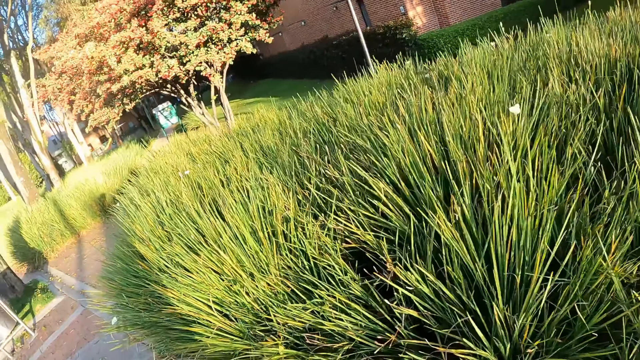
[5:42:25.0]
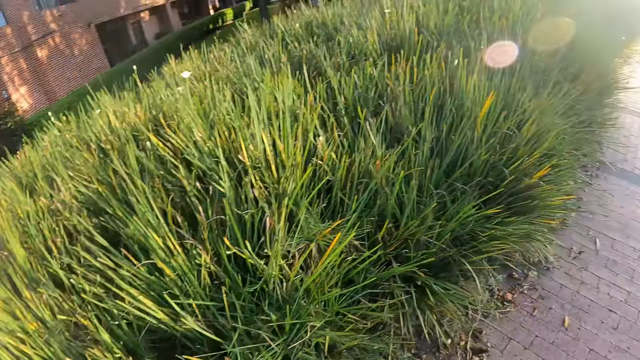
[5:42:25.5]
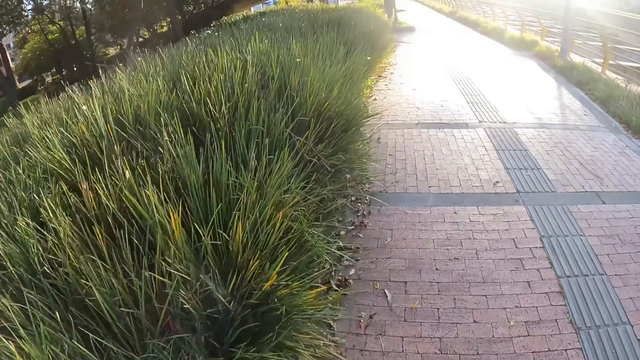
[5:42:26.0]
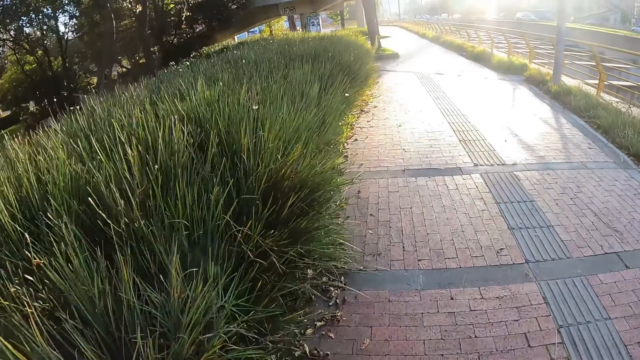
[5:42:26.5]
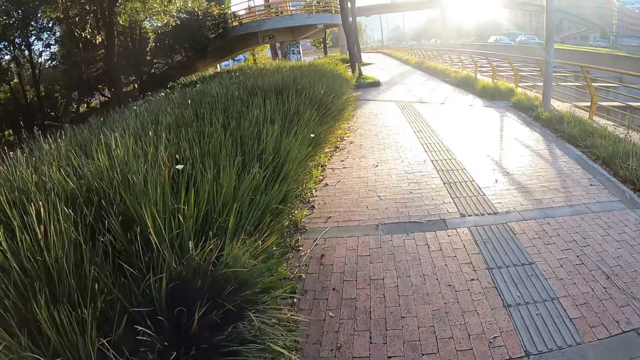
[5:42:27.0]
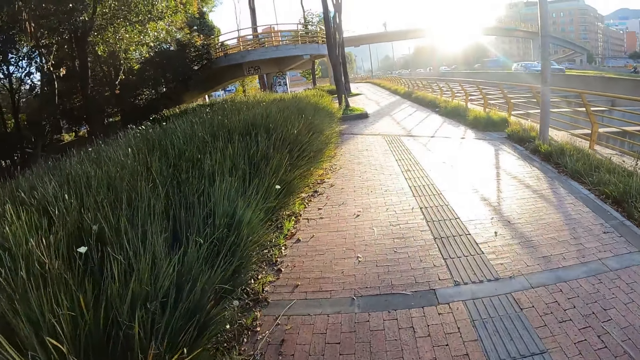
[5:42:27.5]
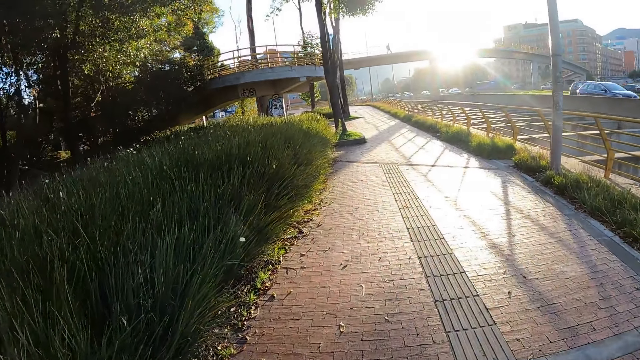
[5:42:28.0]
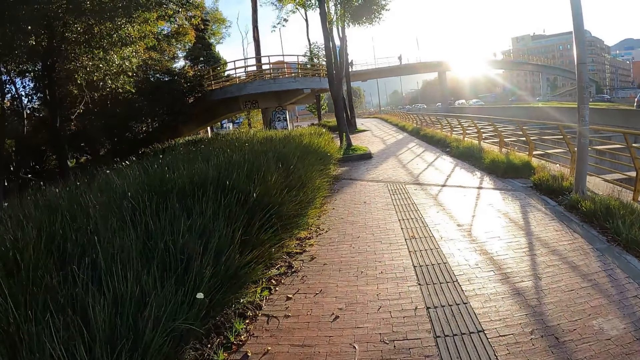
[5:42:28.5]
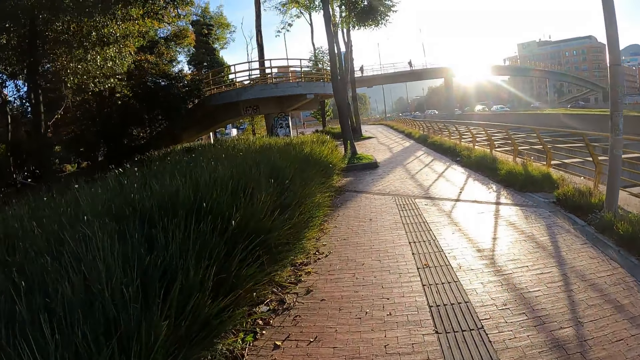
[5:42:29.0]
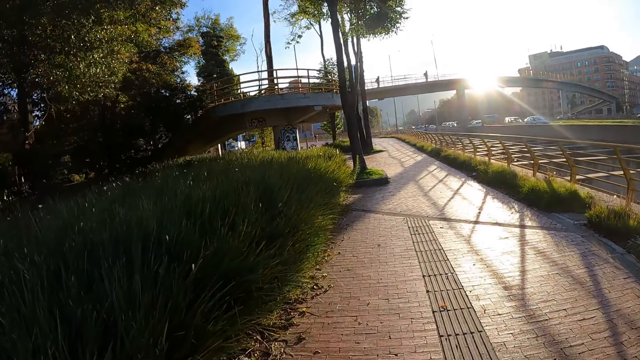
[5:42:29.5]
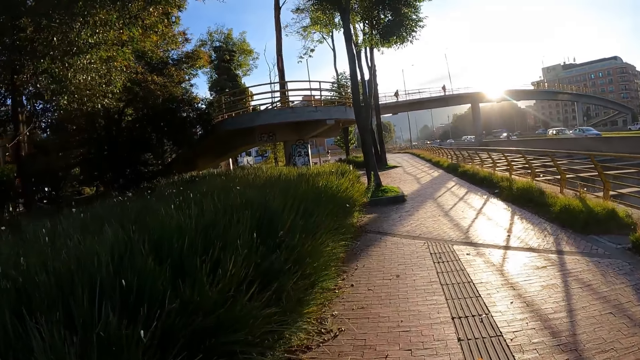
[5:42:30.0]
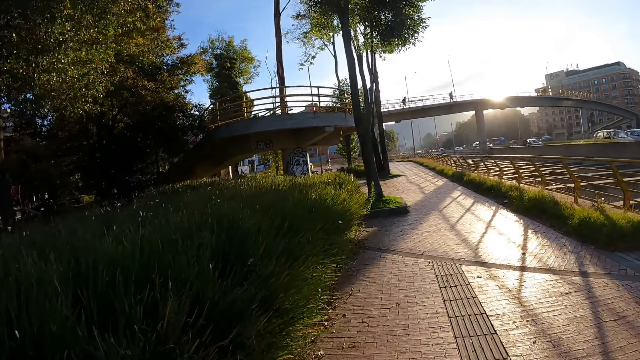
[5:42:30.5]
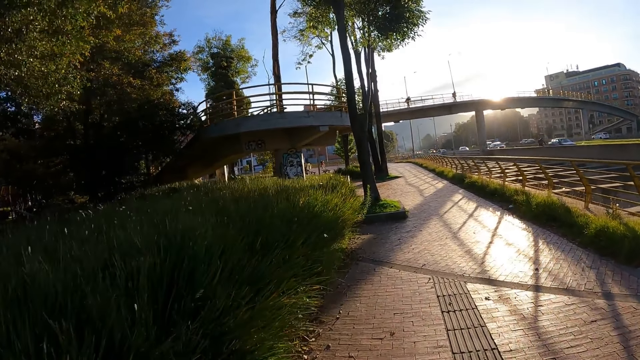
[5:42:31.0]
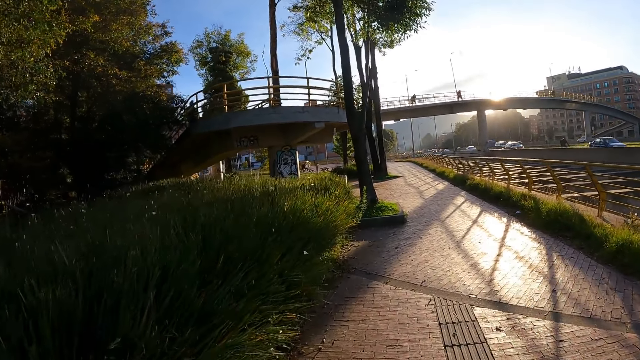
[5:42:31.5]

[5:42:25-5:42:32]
The camera wearer walks on the sidewalk.

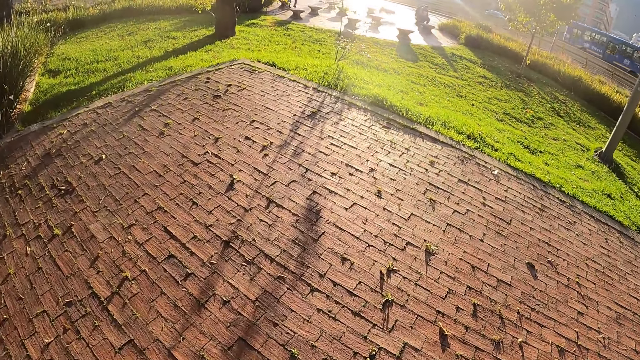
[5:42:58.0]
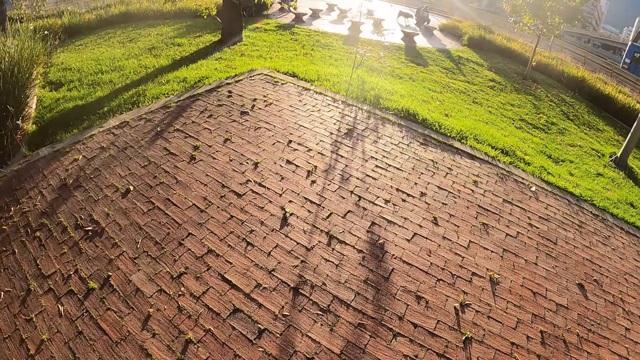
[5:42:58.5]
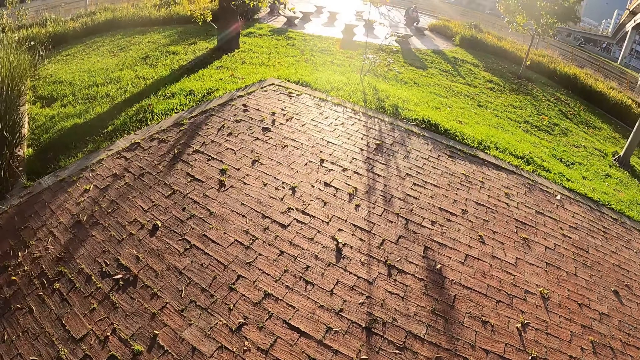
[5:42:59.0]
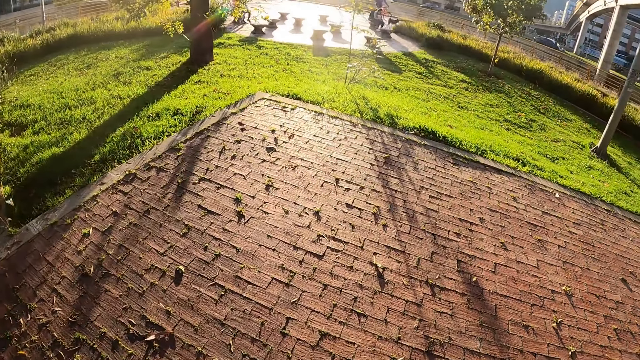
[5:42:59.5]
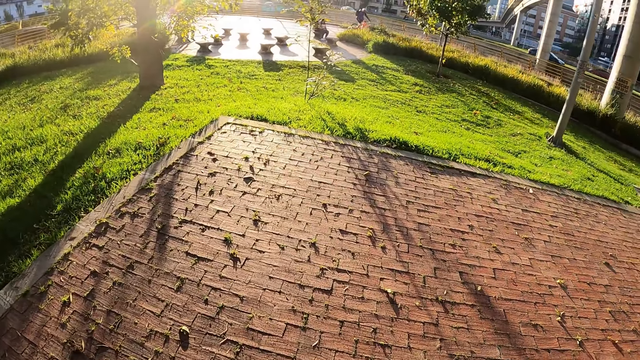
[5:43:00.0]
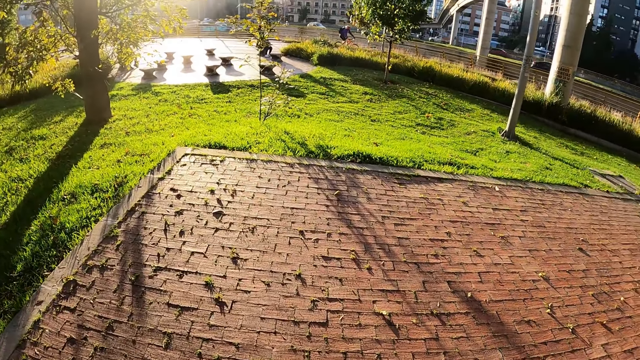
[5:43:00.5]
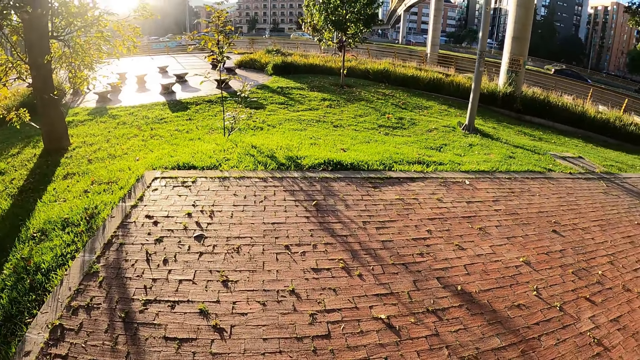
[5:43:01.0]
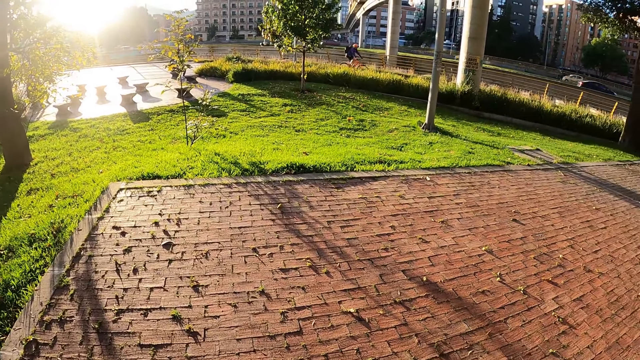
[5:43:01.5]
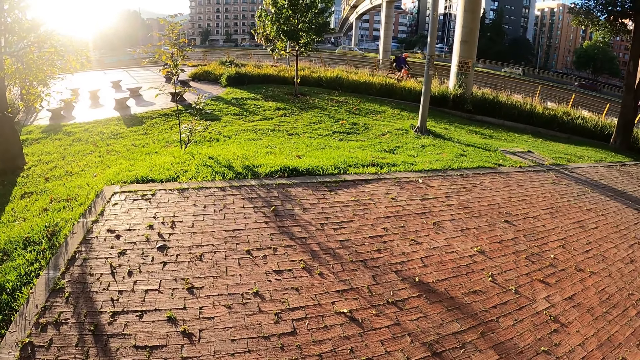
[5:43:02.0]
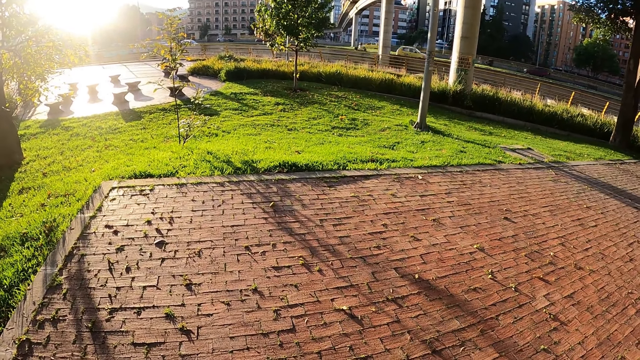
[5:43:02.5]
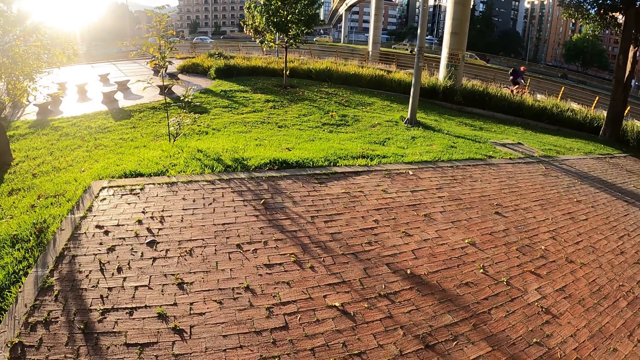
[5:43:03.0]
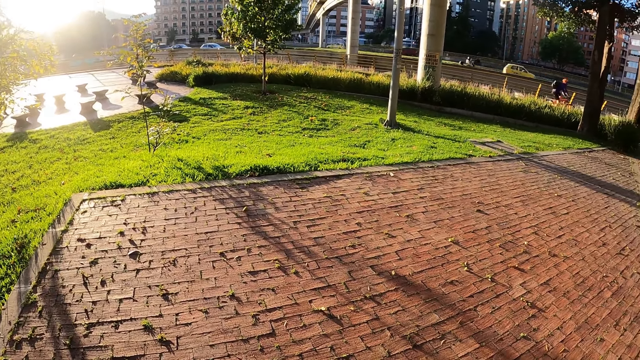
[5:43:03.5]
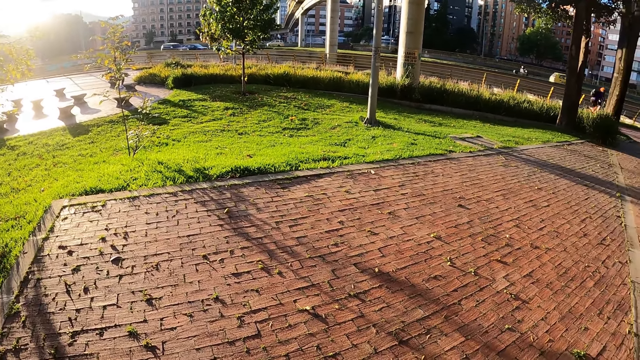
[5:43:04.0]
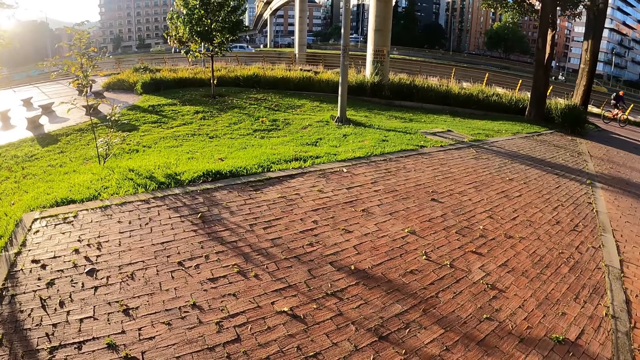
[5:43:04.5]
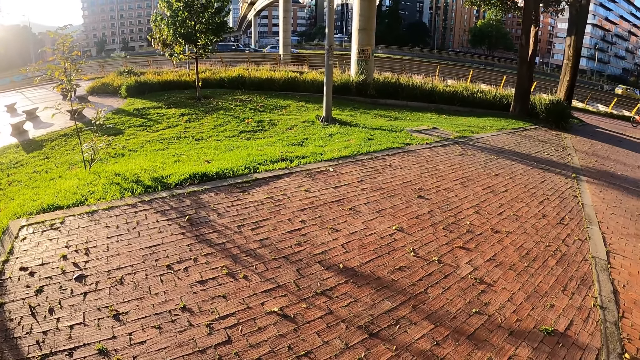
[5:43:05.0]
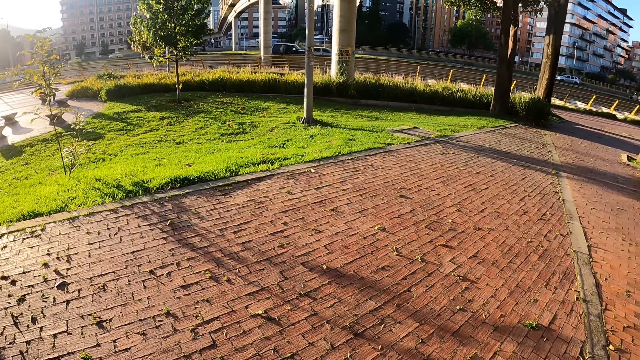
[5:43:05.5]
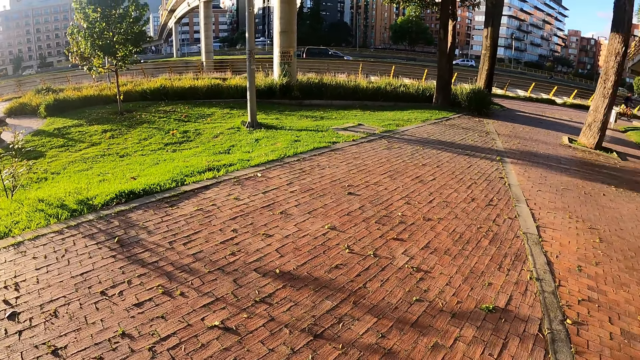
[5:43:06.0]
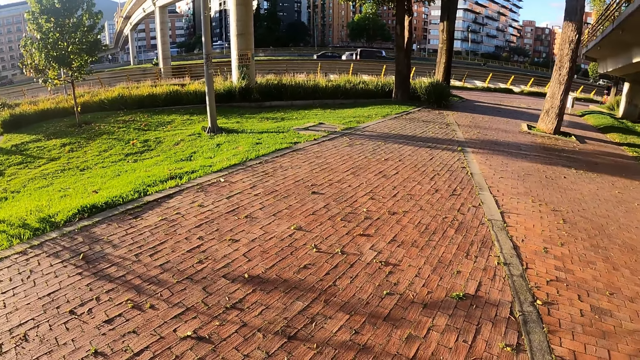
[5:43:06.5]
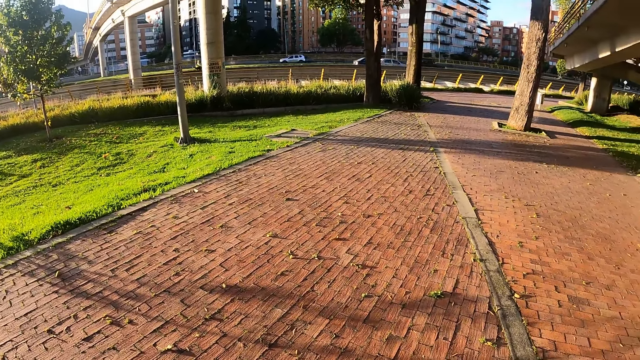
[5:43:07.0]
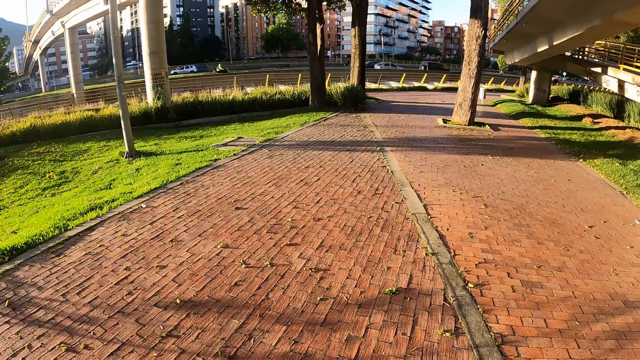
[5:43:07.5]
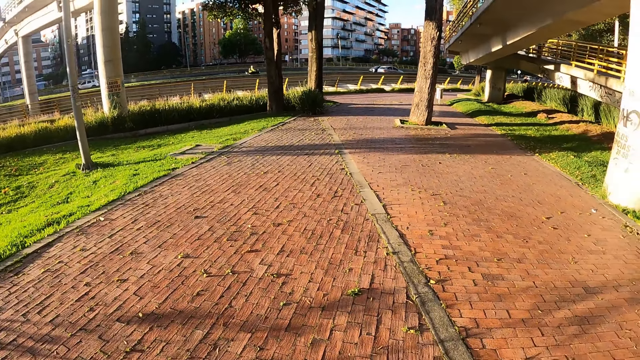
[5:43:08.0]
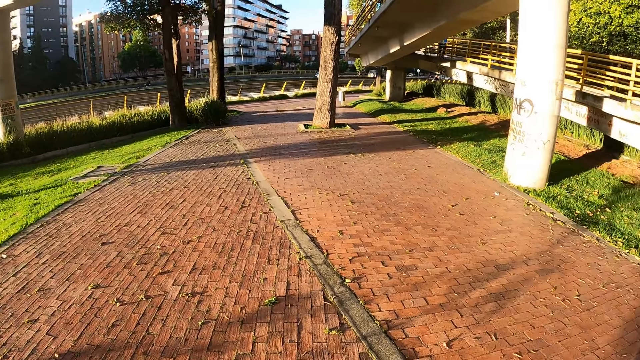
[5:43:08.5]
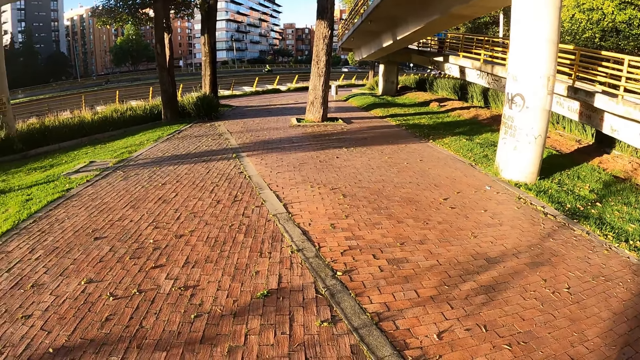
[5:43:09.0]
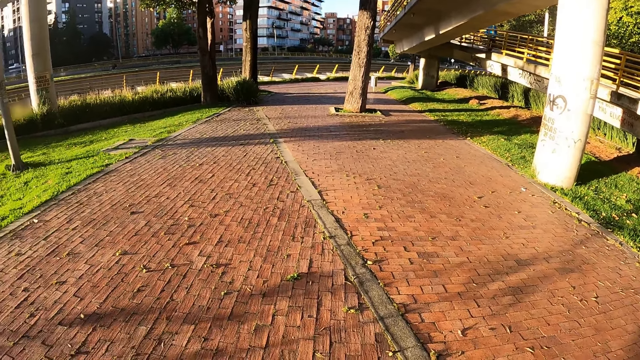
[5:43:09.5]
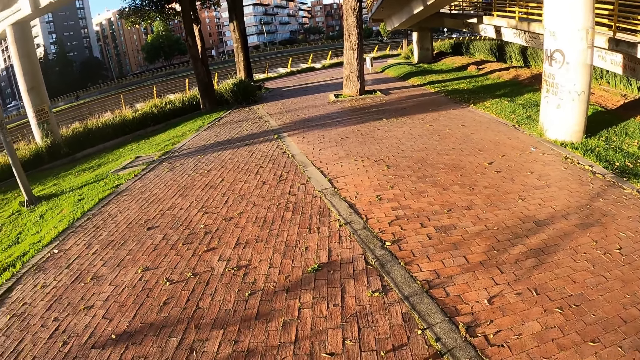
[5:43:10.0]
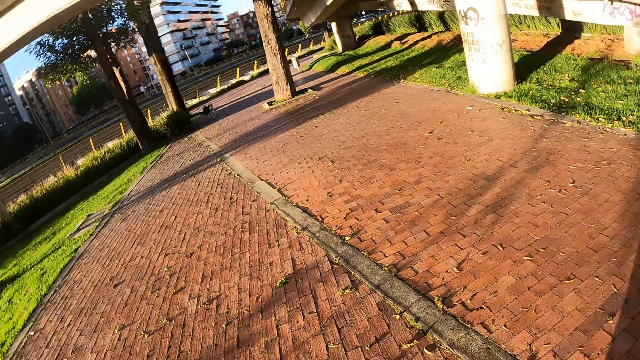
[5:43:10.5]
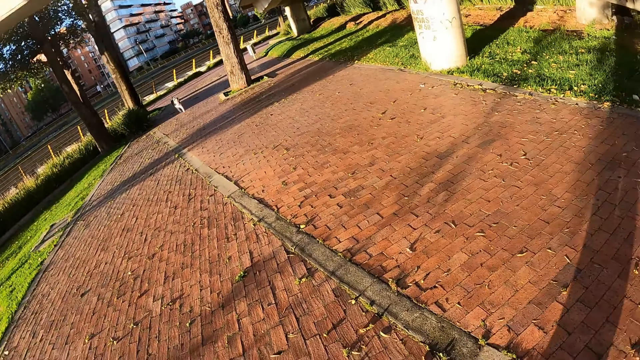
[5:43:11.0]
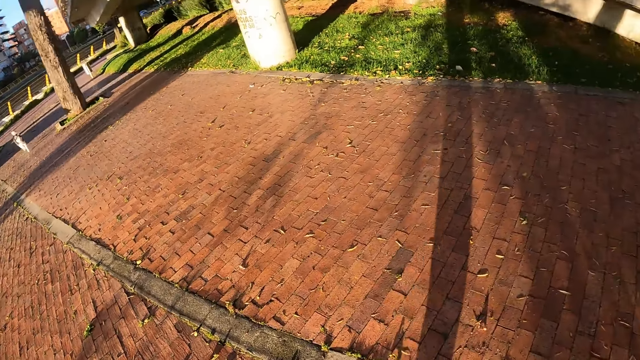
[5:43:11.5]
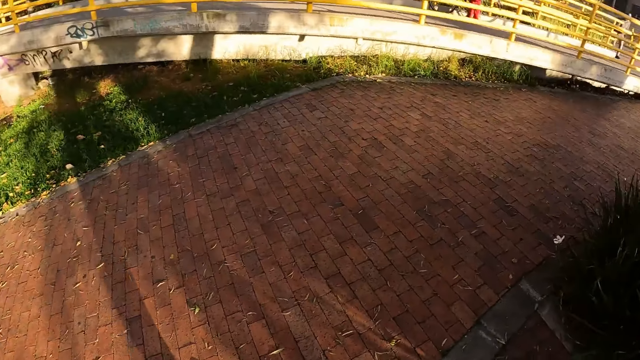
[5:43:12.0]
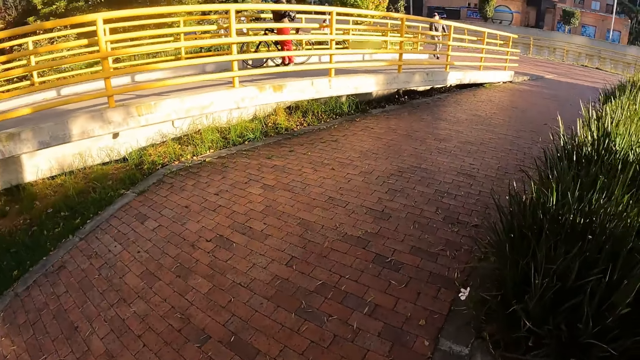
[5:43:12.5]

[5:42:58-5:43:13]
The camera wearer scans through the environment.
